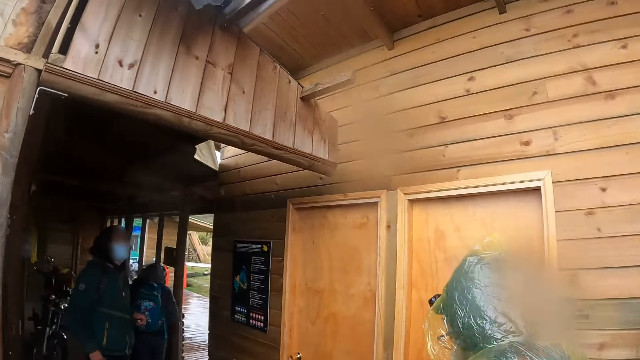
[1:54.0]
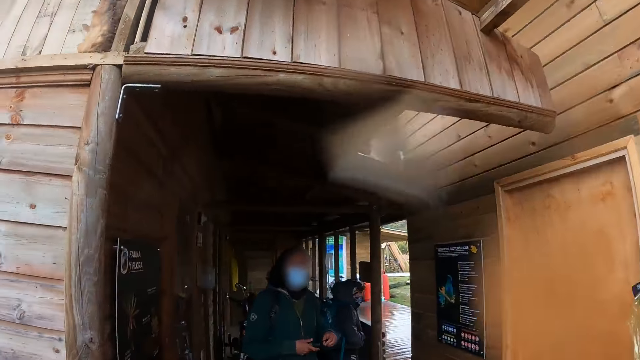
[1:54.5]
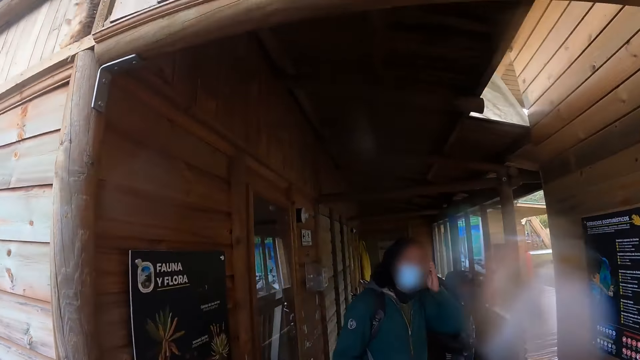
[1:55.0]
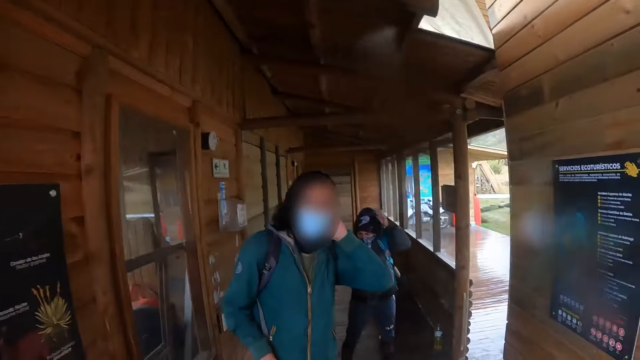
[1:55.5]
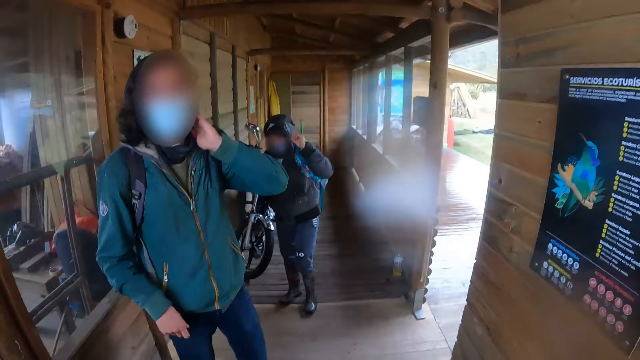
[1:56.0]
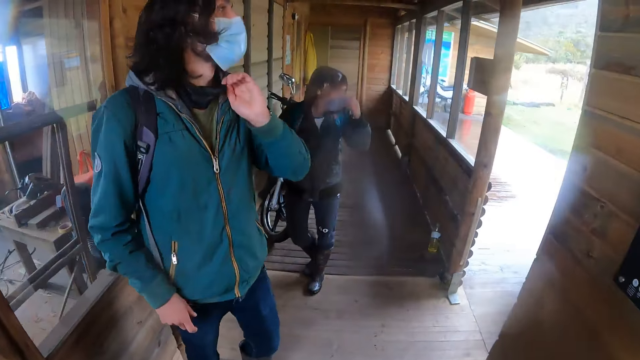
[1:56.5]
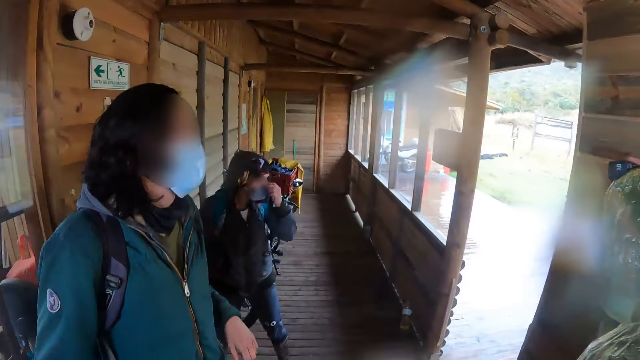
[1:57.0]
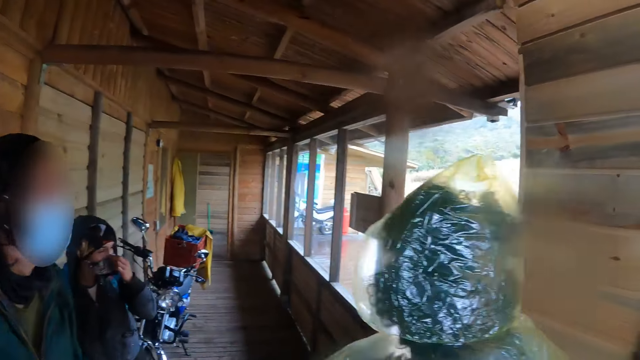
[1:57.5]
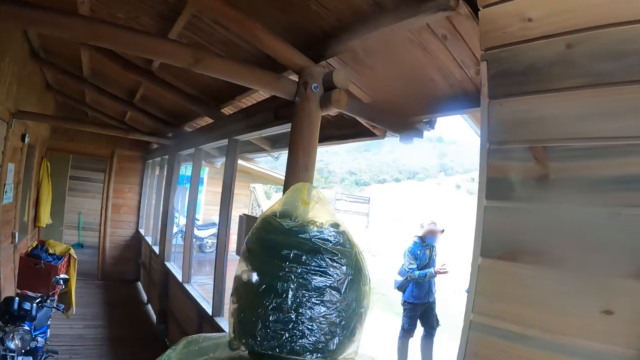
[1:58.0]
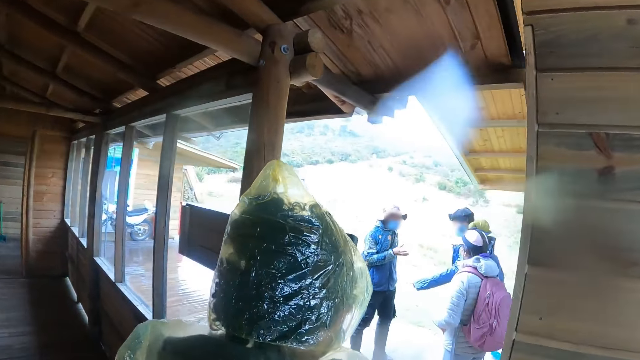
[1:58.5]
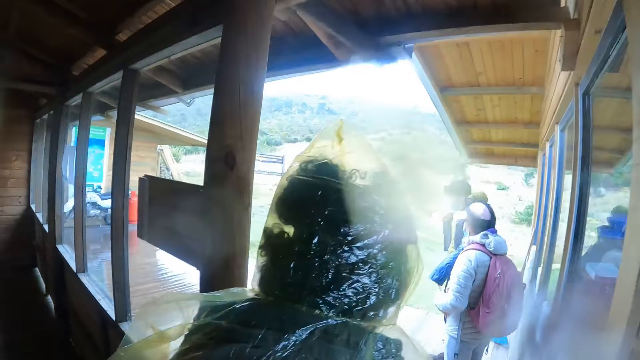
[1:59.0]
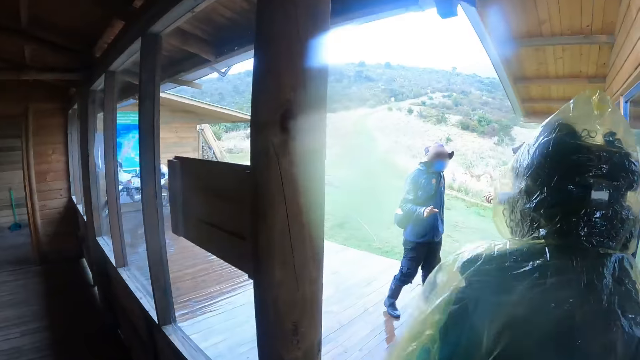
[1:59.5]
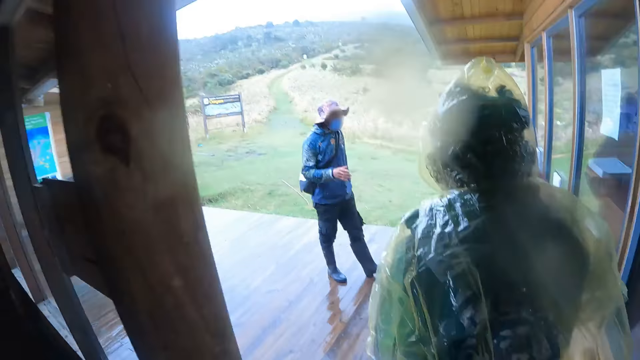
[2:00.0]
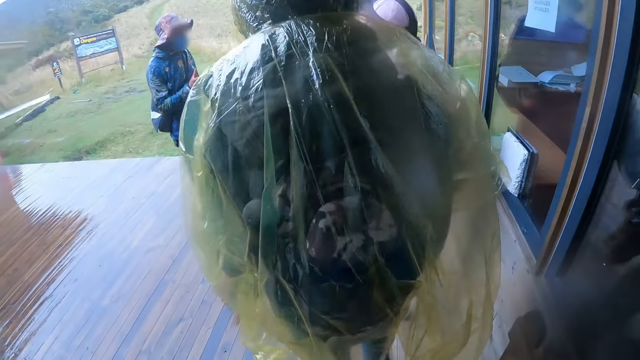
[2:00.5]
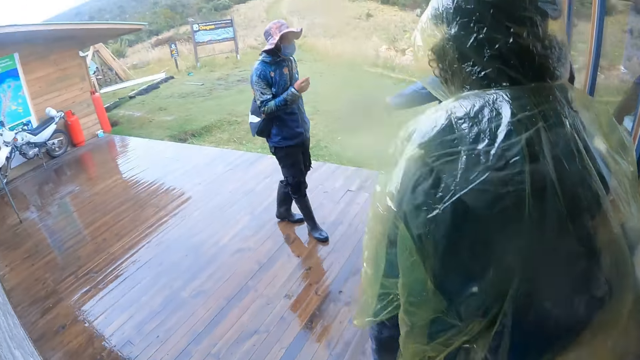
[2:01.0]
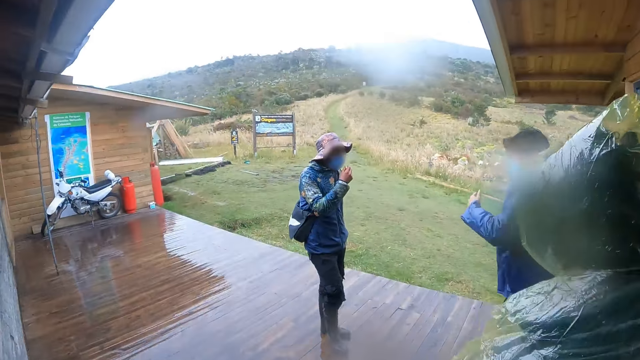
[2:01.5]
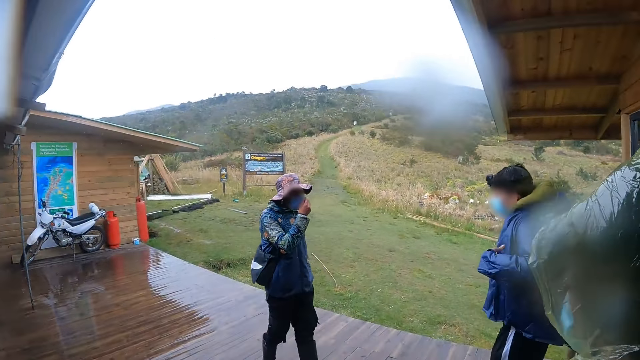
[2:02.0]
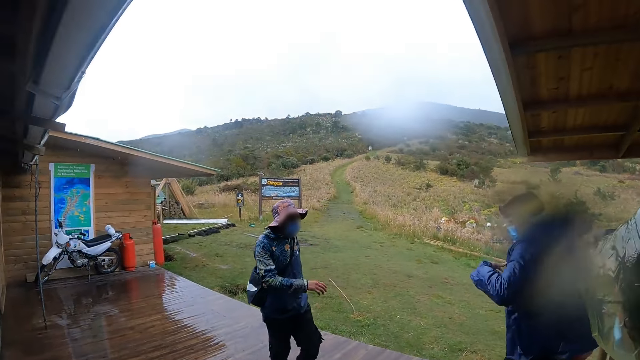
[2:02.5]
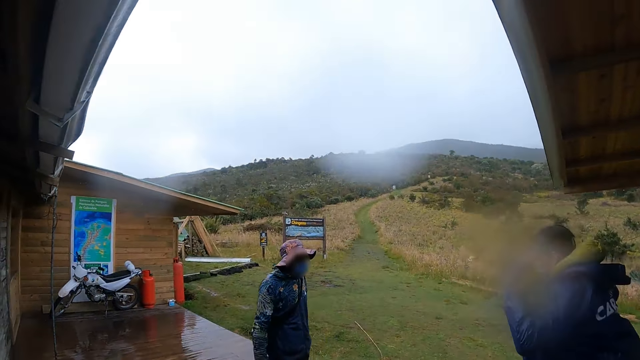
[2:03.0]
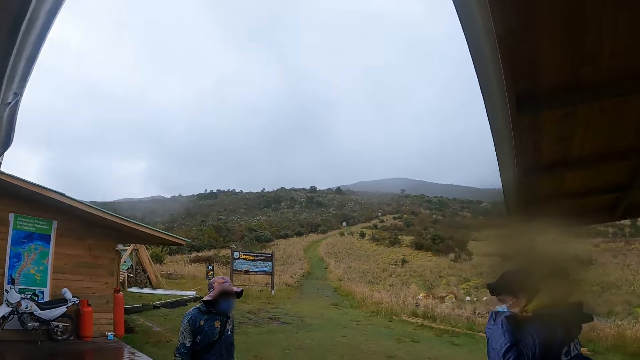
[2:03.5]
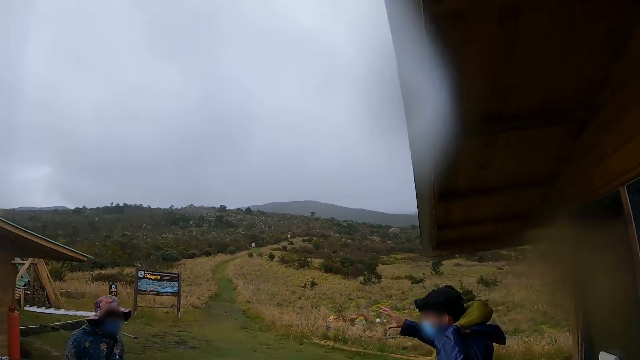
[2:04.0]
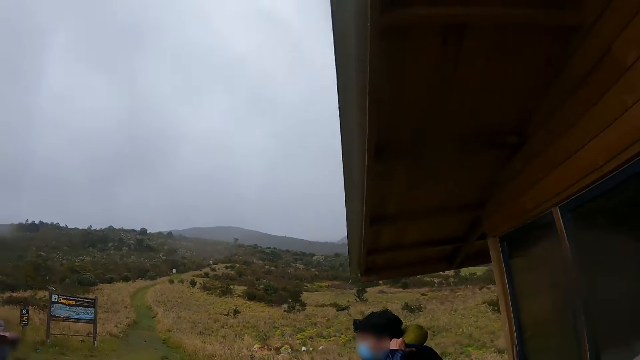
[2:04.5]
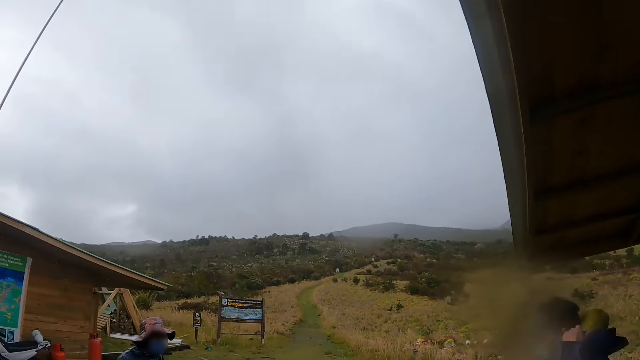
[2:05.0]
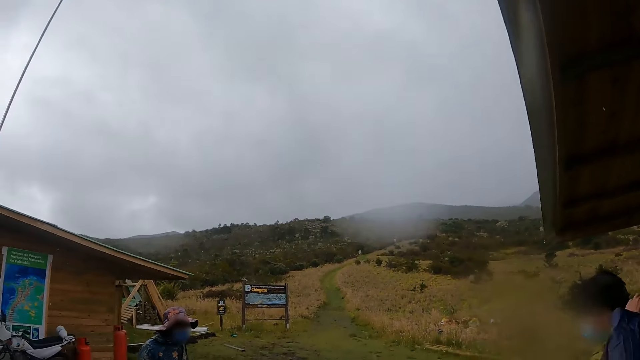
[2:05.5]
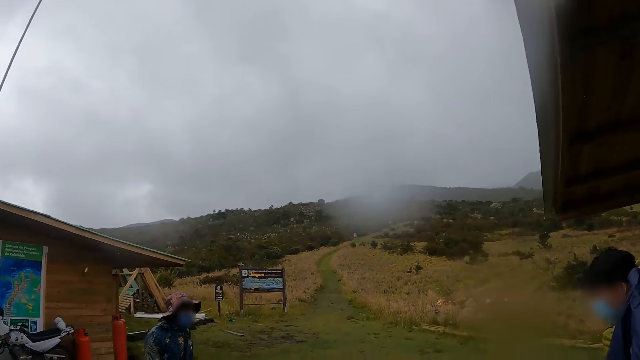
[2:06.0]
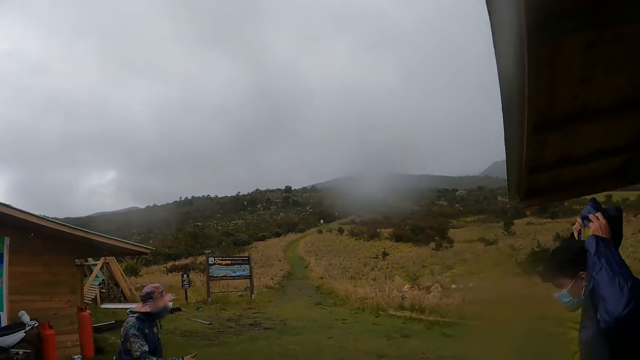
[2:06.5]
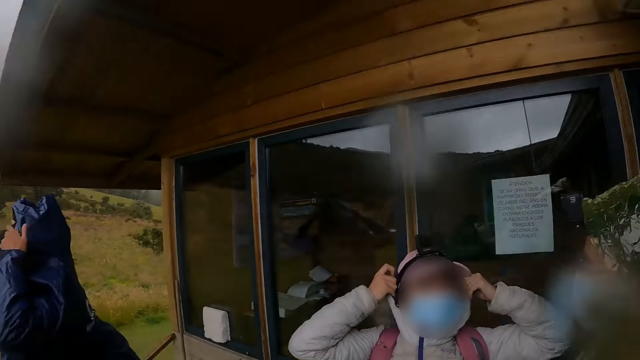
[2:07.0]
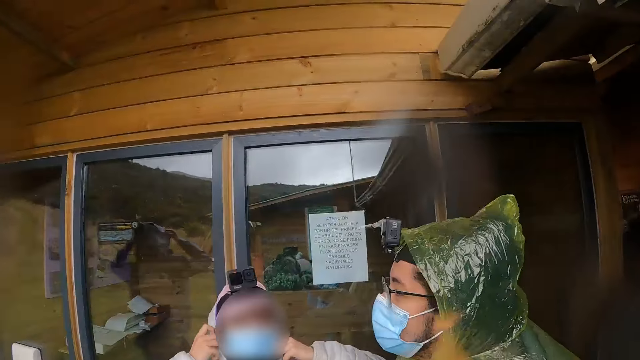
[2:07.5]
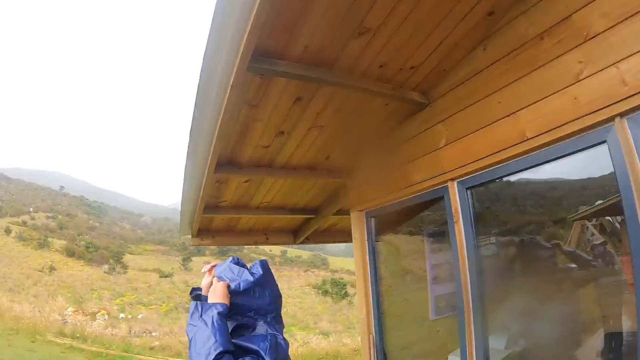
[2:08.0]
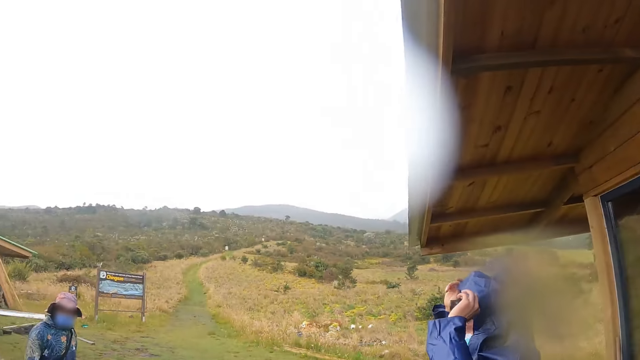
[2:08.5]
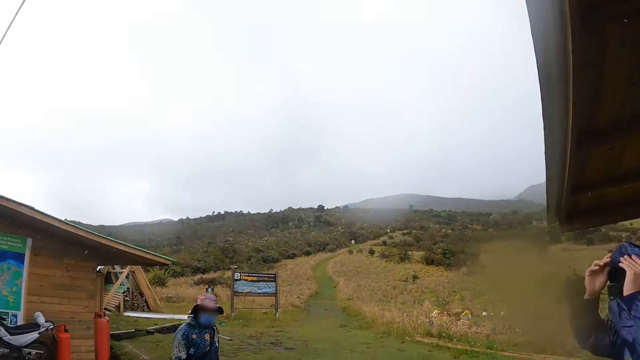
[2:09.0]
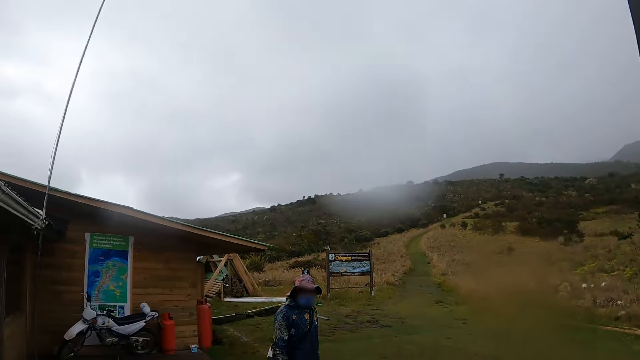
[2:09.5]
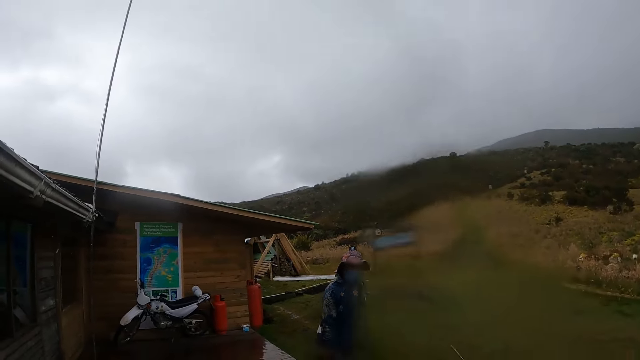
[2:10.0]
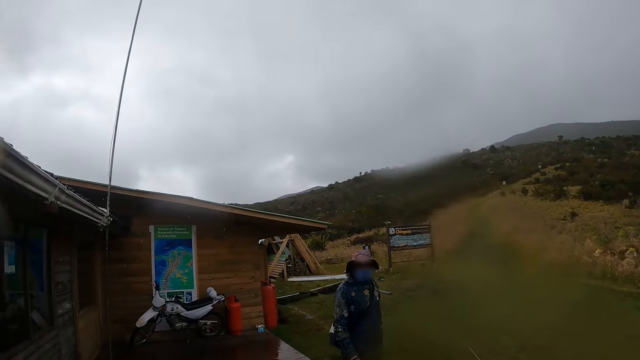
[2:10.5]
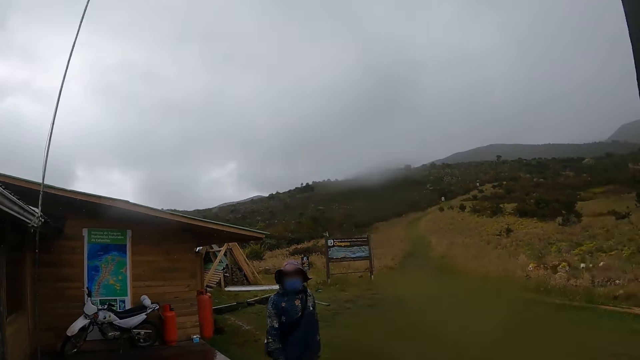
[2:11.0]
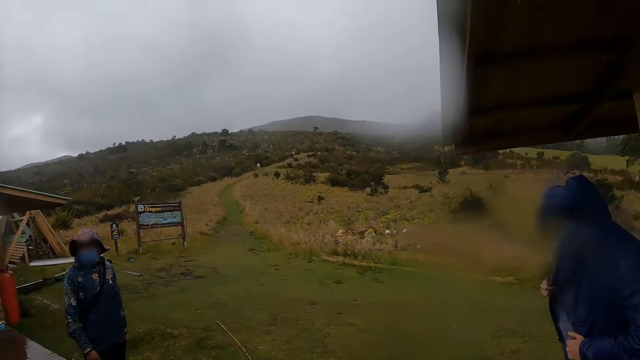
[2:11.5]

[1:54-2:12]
The camera wearer walks on the floor. A man adjusts his face mask with his right hand. The camera wearer looks around. Another man adjusts the raincoat with his hands.
